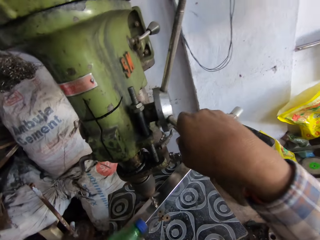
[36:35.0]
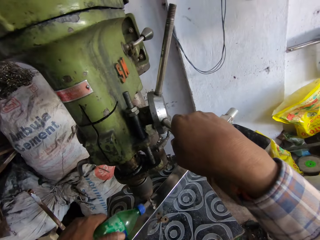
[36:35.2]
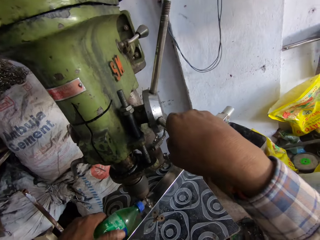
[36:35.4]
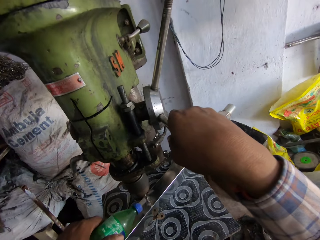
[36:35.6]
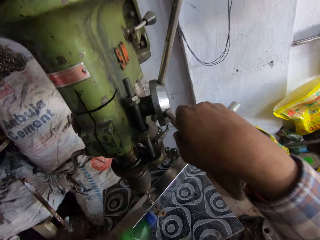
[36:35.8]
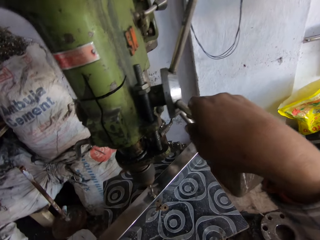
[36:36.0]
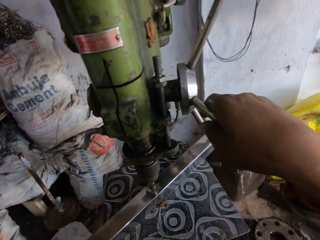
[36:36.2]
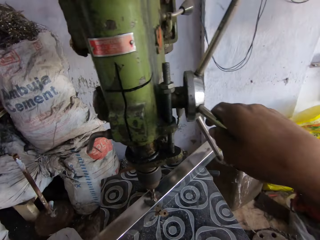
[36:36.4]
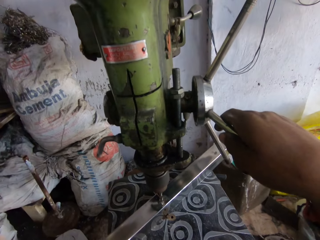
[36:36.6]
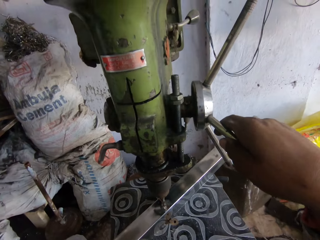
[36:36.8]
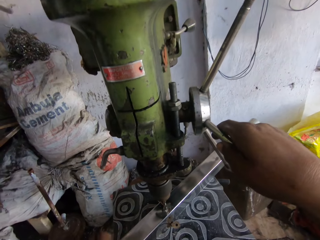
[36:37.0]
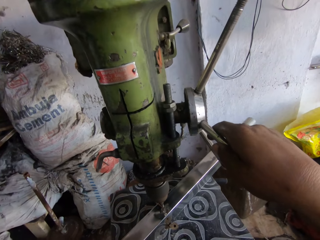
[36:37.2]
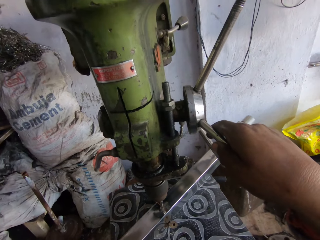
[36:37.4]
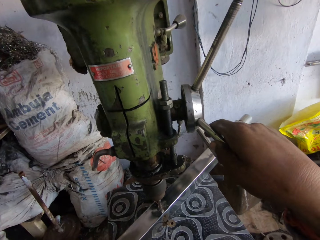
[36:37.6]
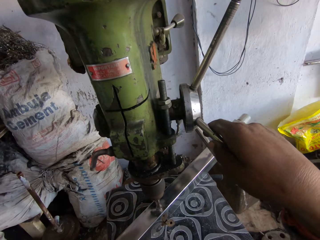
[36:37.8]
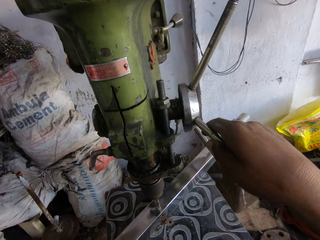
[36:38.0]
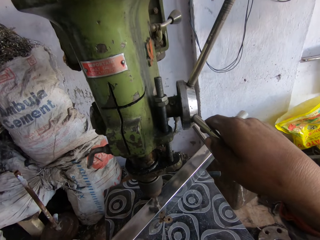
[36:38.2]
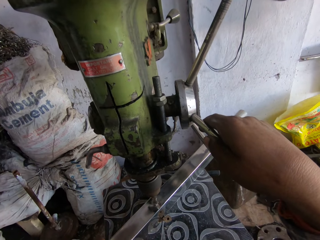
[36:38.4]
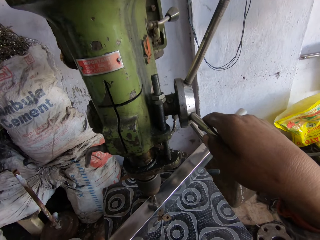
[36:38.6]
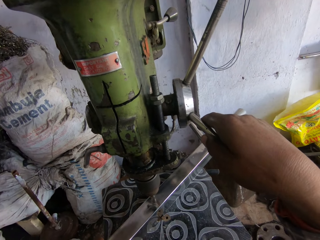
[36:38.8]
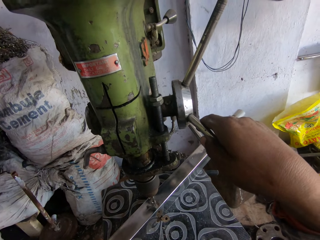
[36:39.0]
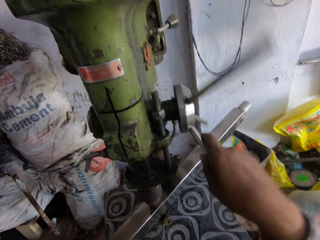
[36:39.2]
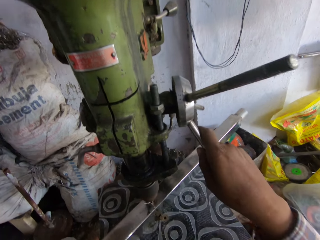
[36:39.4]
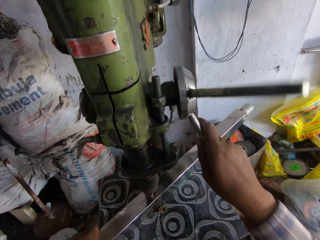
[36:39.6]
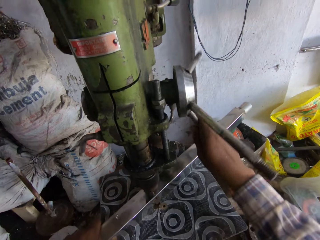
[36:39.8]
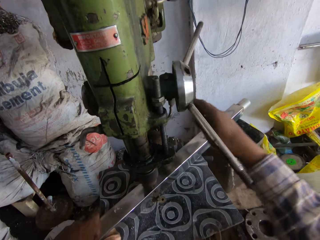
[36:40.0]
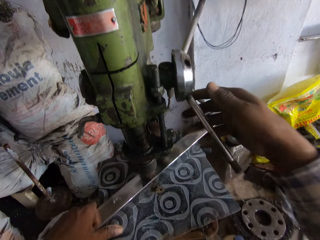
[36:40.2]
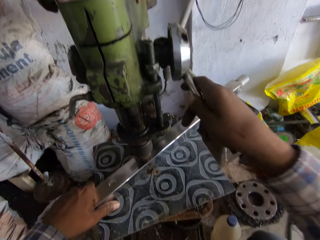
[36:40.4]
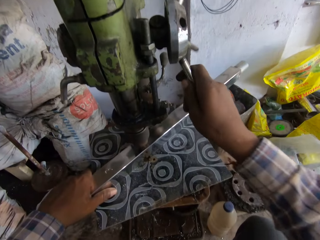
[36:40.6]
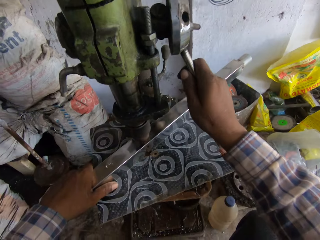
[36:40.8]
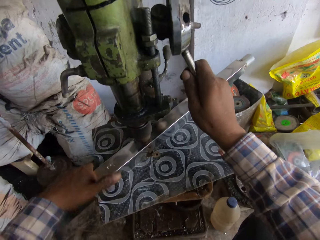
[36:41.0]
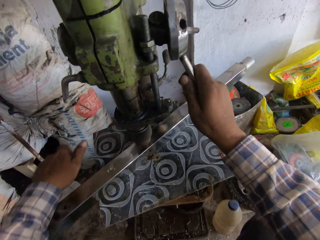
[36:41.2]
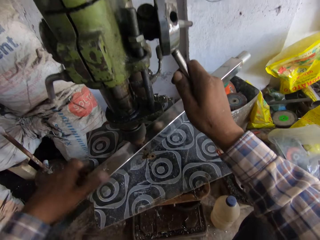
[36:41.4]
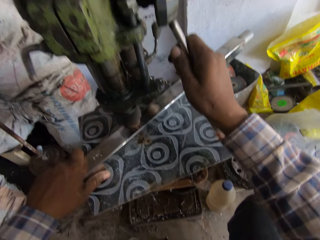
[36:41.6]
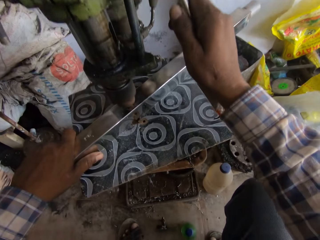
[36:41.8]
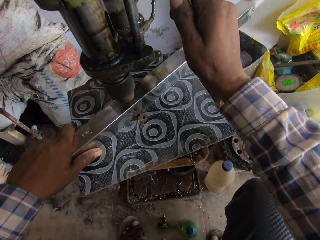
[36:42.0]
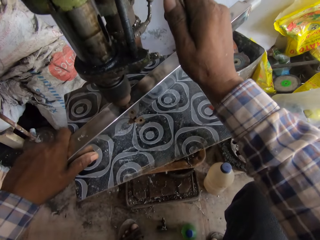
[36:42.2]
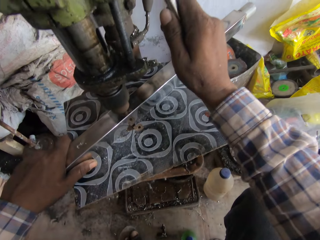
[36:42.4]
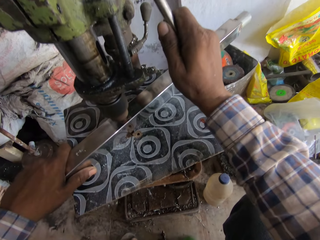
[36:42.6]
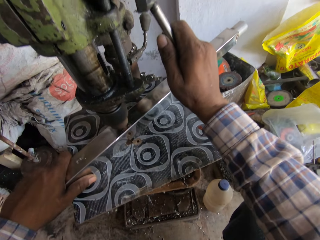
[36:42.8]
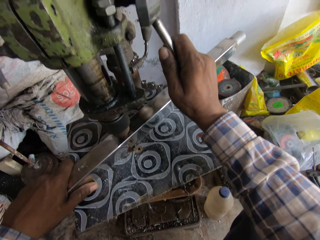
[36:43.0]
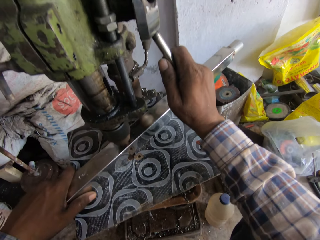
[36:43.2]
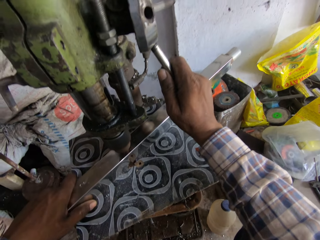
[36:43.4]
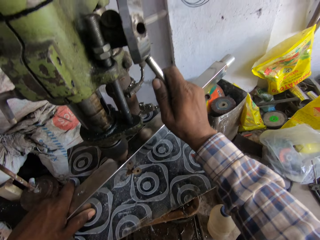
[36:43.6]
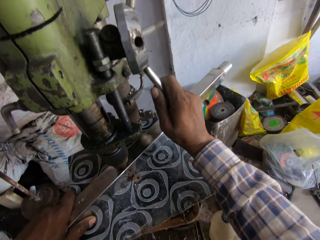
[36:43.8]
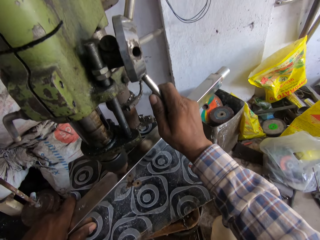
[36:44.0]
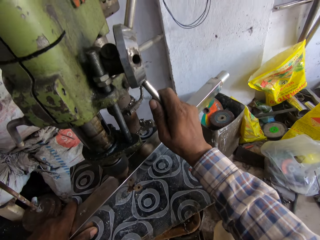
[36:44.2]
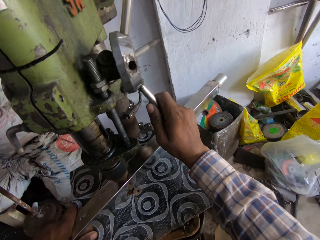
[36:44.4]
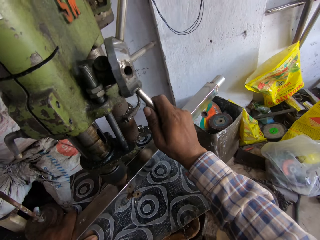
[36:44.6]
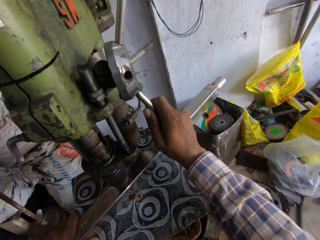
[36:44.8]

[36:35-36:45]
The camera wearer pours water on the metal. They drill the hole on the metal.

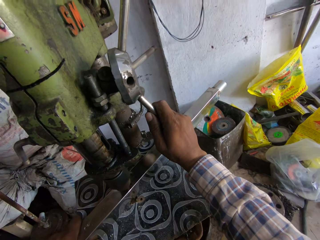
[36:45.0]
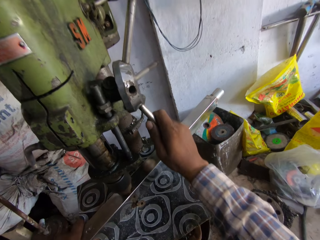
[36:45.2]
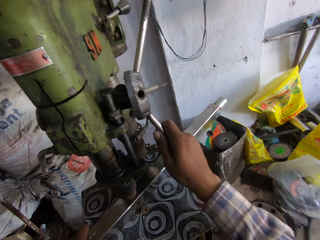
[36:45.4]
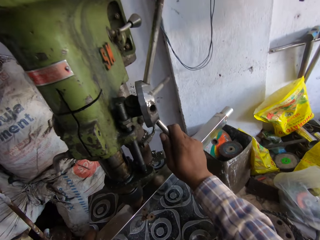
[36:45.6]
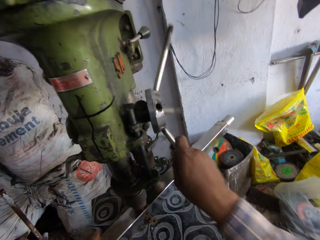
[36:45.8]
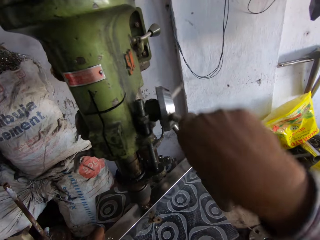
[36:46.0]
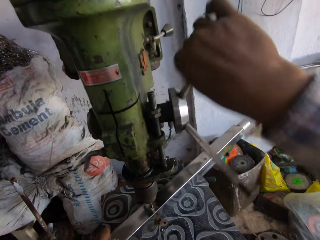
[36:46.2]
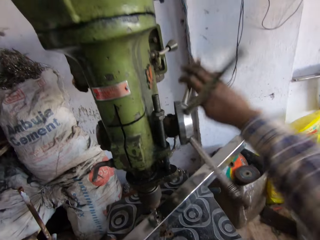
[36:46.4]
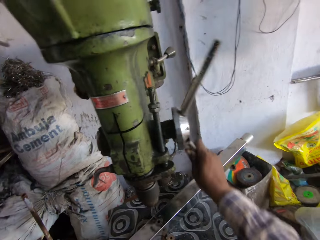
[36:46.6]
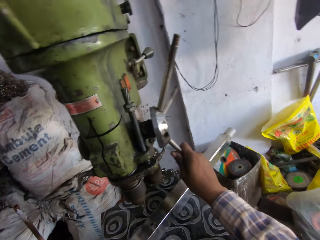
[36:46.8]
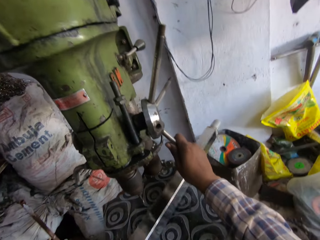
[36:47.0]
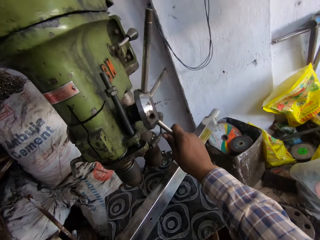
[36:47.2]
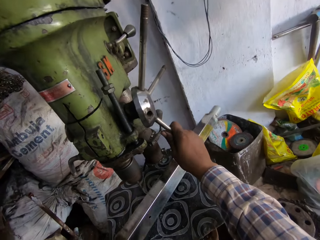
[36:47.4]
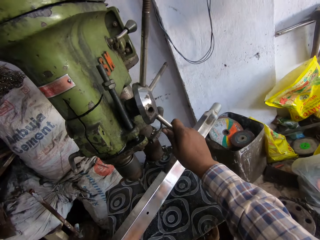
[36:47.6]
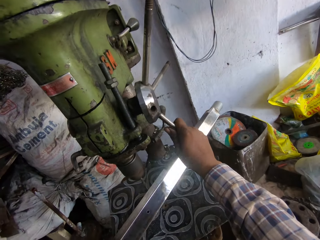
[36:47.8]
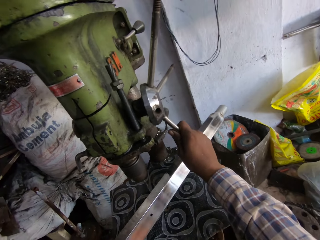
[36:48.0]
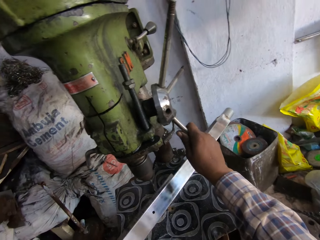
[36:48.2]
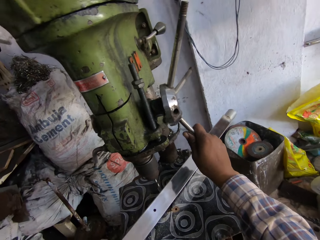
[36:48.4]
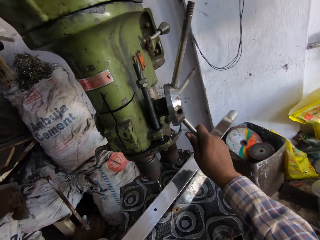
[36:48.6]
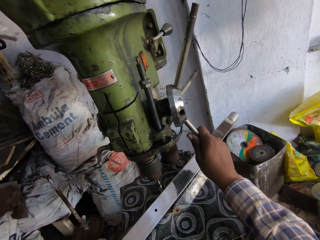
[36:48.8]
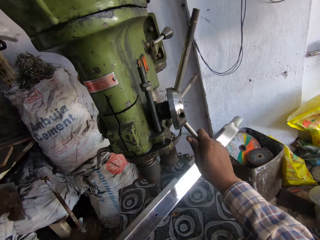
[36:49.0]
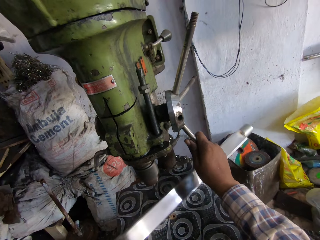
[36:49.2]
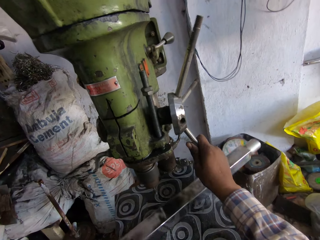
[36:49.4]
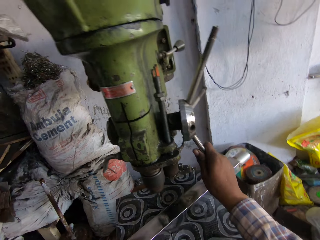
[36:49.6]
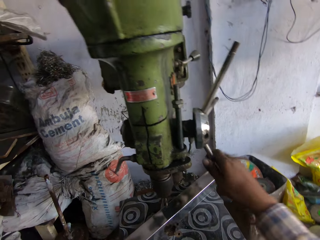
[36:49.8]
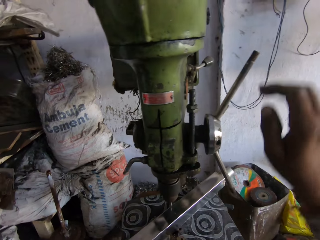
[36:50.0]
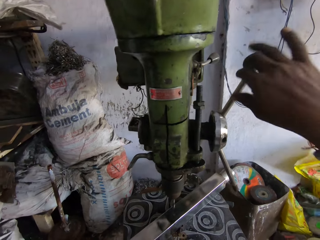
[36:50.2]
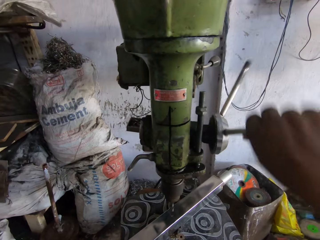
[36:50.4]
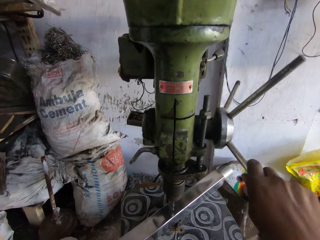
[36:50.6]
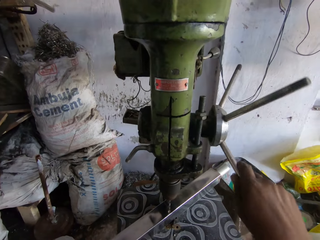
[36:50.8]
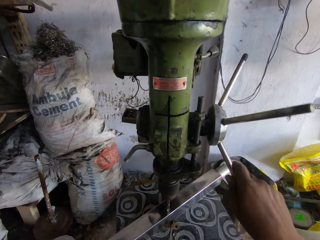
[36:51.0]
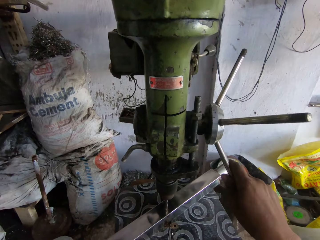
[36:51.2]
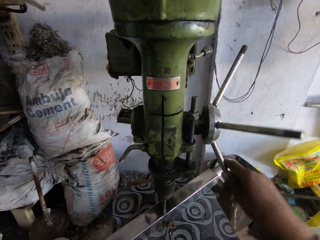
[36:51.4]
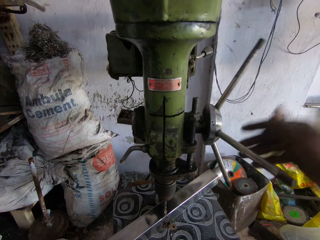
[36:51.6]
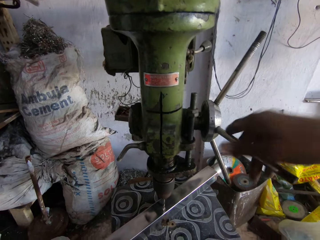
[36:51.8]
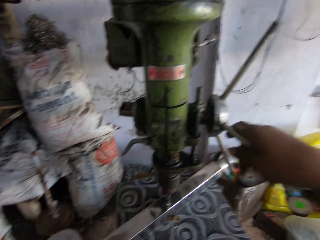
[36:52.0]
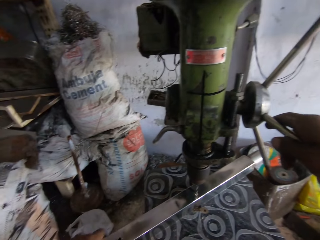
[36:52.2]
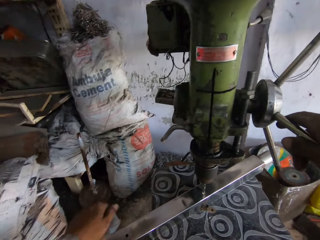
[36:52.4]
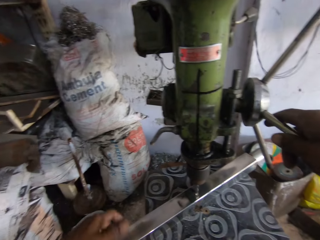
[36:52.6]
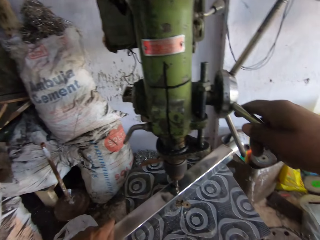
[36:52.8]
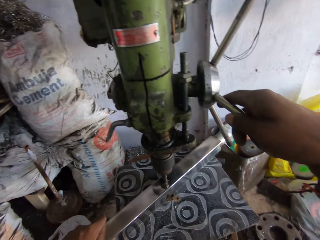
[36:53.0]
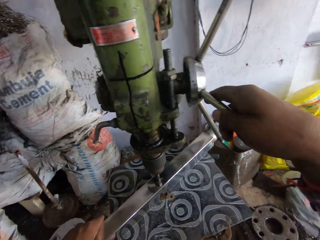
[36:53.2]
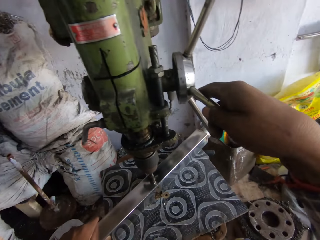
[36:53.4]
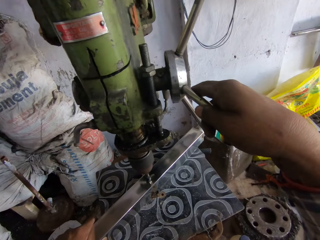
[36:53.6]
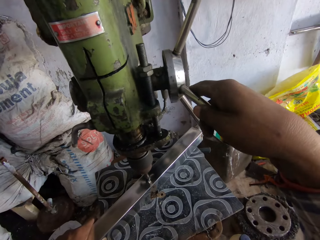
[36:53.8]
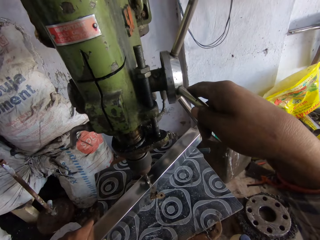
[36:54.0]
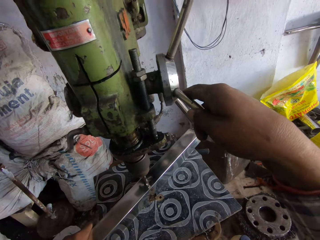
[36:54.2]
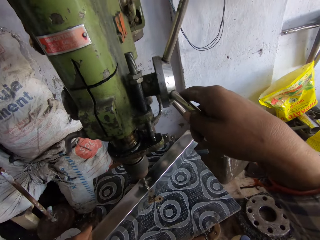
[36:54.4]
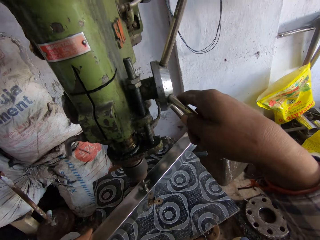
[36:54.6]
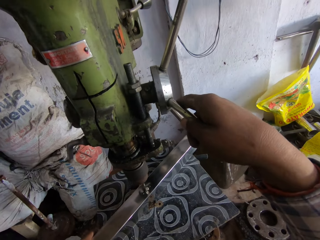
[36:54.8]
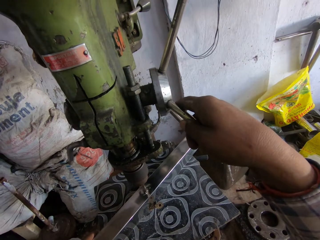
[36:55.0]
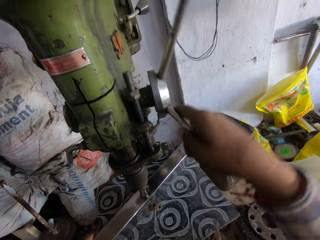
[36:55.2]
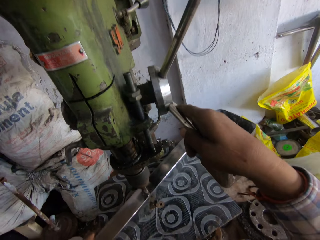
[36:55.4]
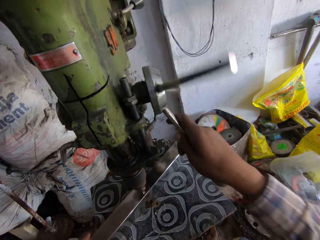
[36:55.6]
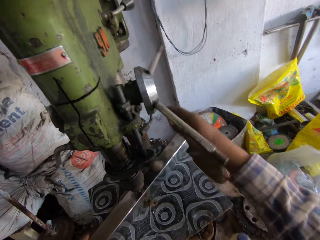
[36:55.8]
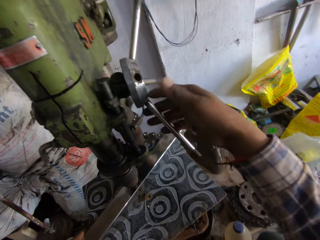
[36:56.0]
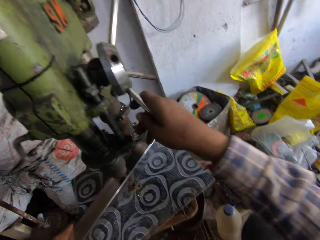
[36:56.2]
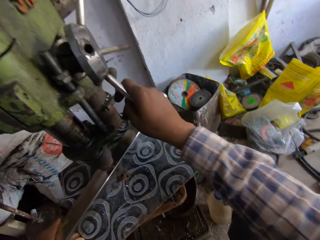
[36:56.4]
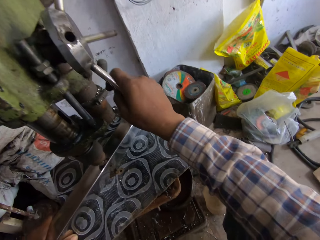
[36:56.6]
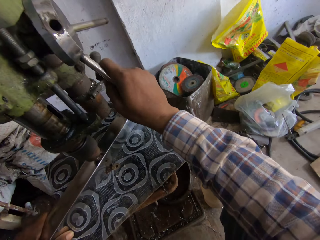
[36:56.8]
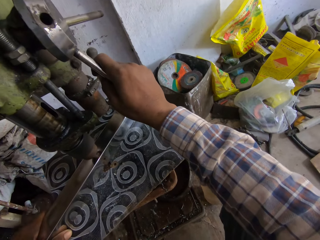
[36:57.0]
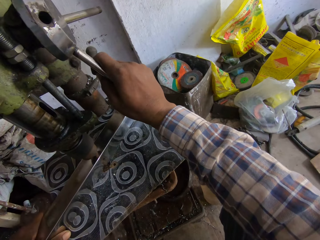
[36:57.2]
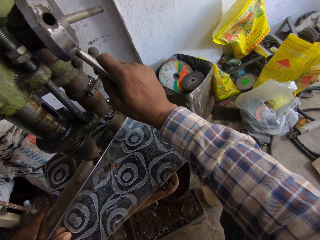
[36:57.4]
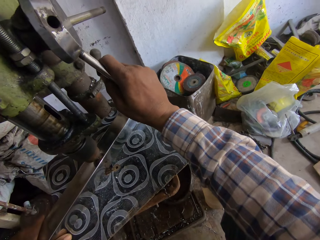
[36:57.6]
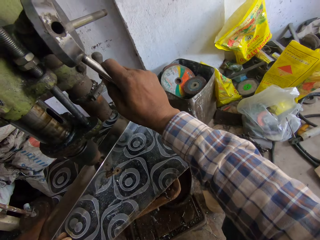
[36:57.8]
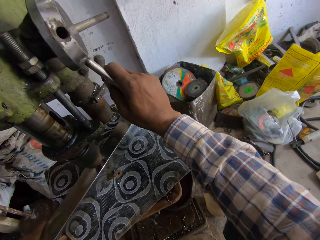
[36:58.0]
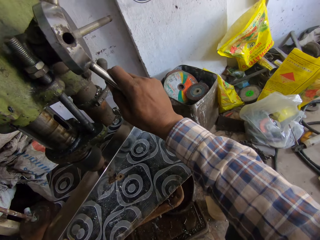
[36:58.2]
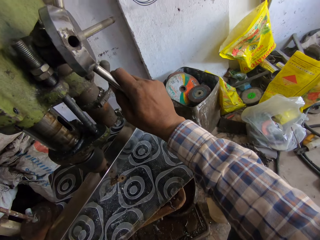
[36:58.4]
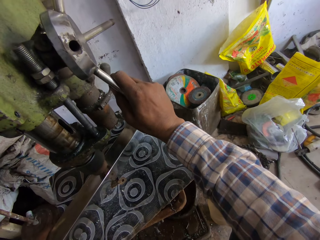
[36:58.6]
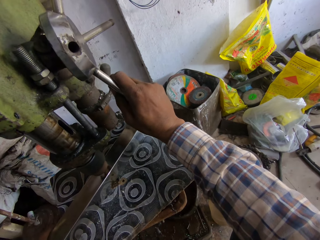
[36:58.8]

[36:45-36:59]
The camera wearer adjusts the driller. They turn the metal around. They check the metal. They adjust the driller. They drill the hole on the metal.
